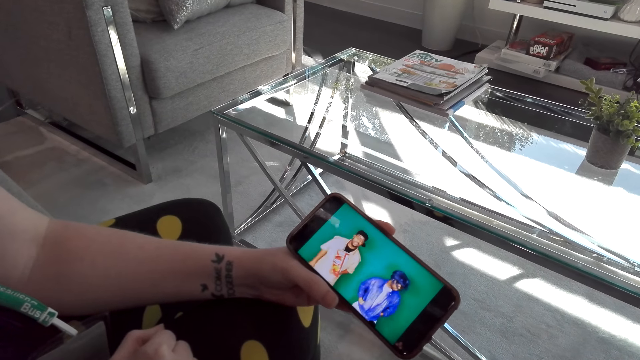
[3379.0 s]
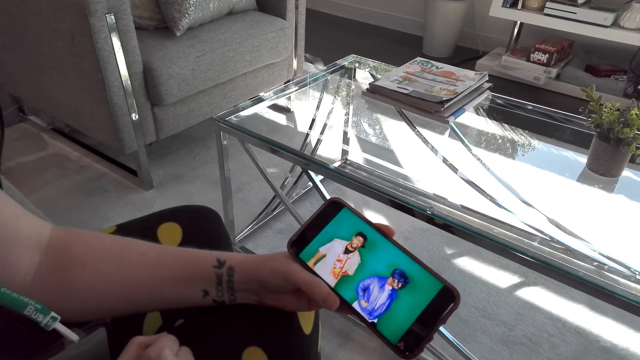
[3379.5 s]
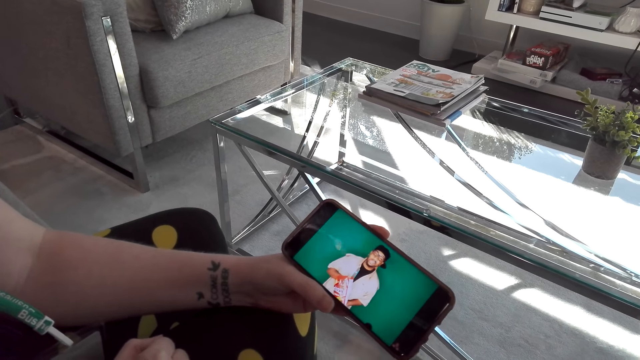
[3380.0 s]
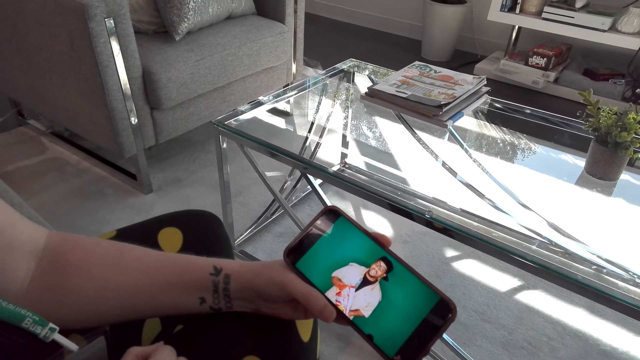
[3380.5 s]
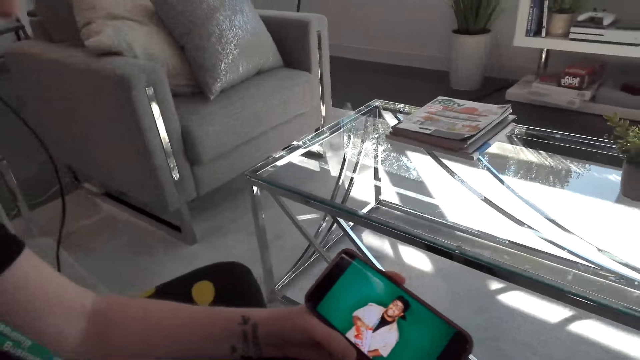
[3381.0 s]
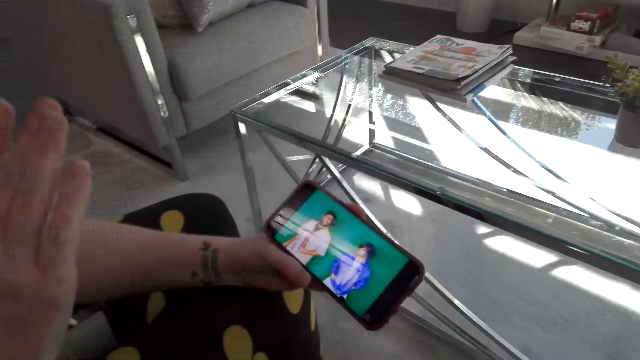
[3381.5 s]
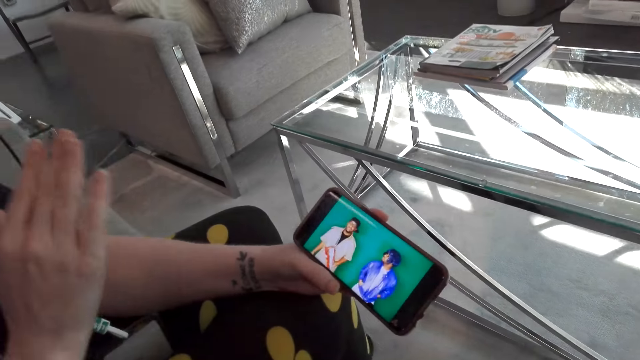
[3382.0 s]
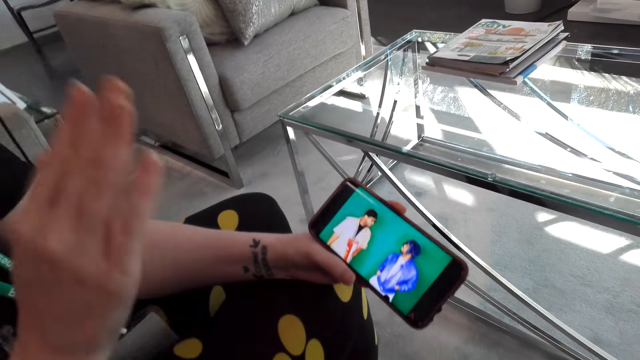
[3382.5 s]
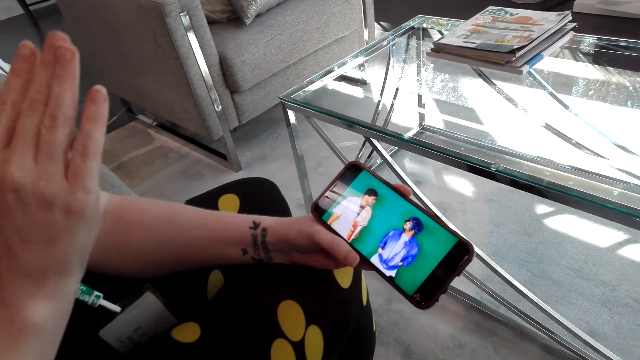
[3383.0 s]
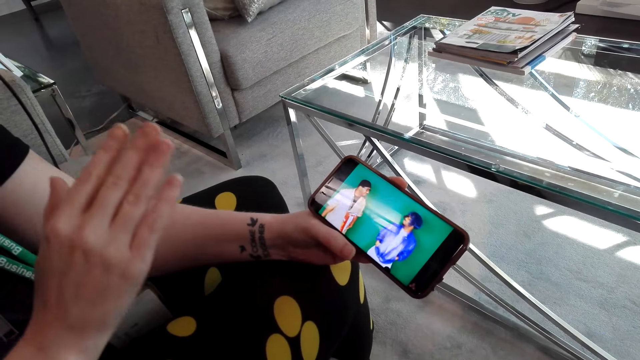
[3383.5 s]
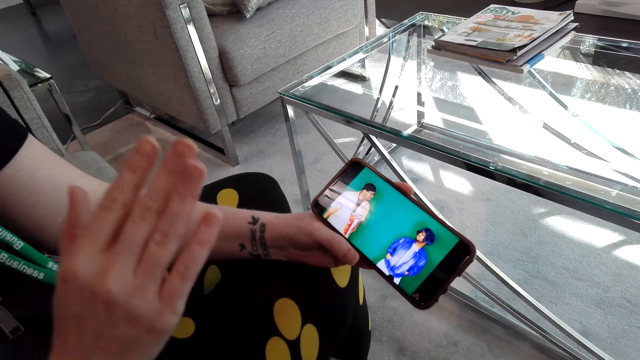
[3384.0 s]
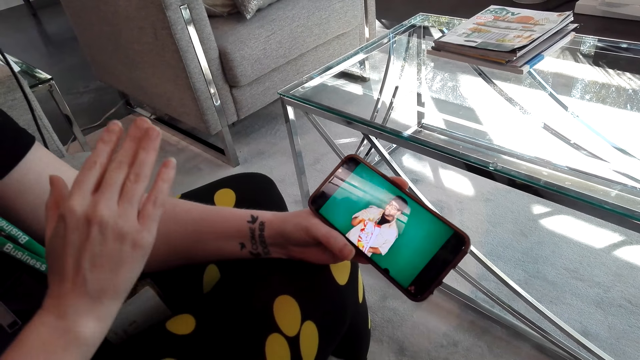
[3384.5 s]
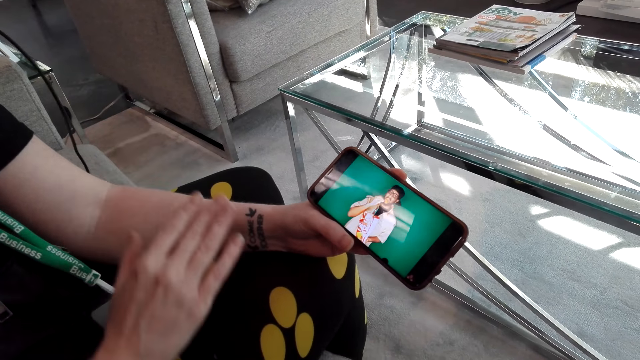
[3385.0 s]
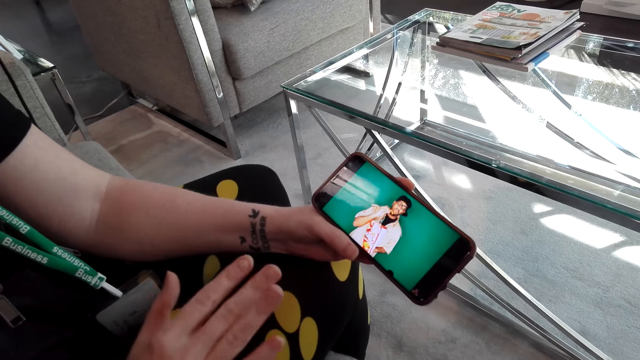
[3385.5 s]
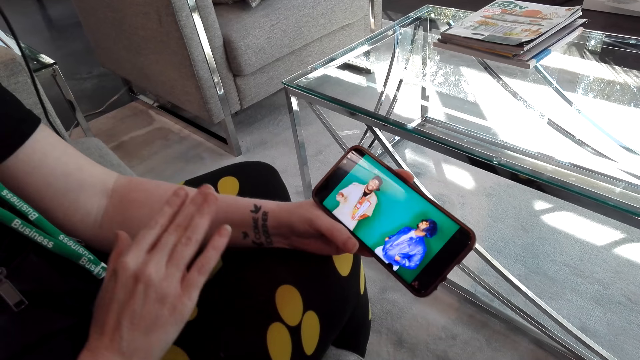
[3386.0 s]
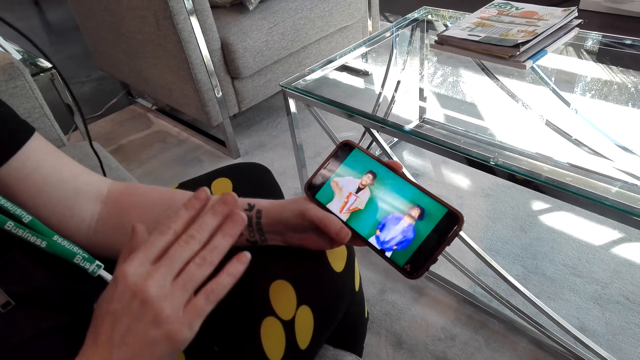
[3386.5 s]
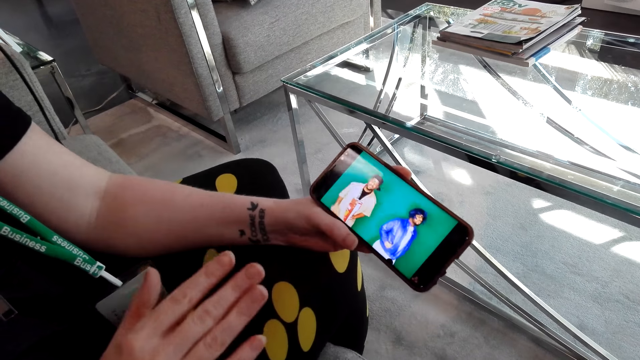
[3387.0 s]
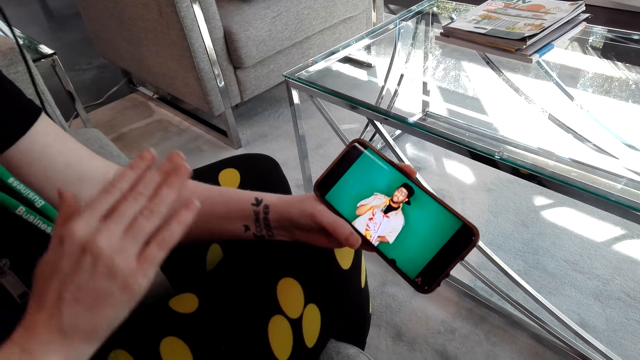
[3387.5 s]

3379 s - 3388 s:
The camera wearer dialogues with a woman. The woman holds the cellphone. The camera wearer and the woman watch a video on the cellphone. The woman moves the hand.

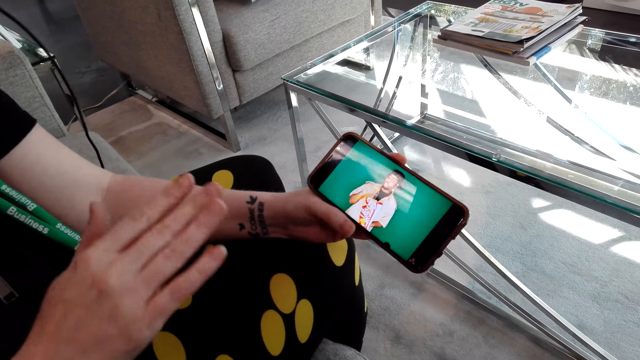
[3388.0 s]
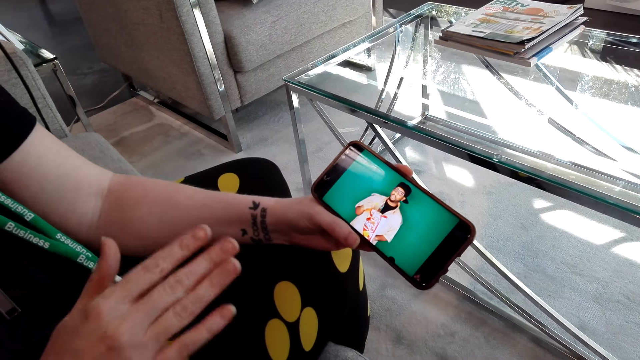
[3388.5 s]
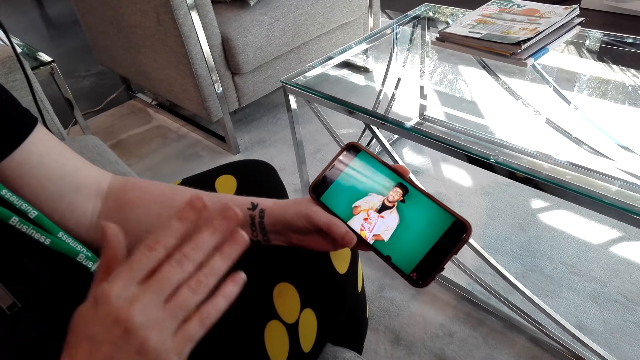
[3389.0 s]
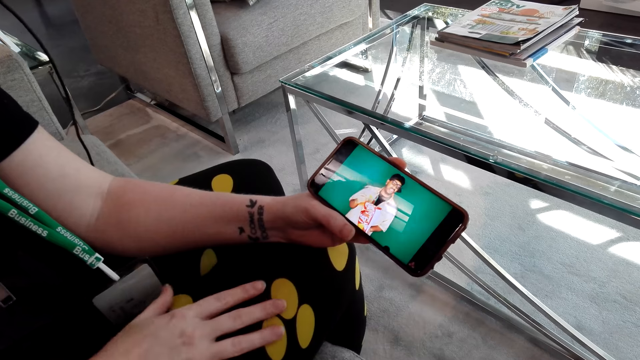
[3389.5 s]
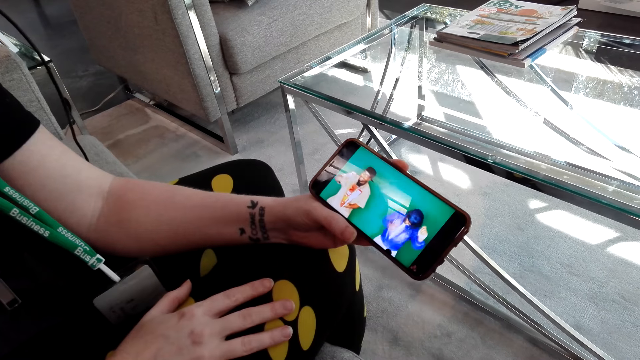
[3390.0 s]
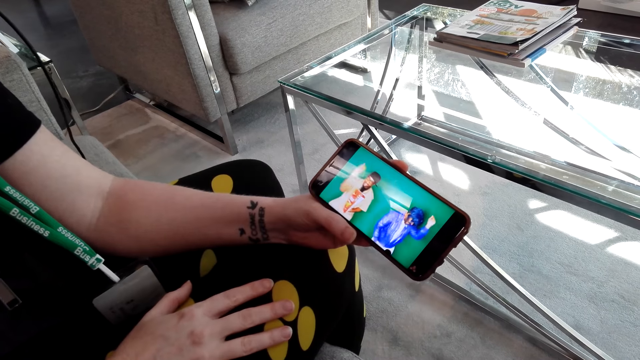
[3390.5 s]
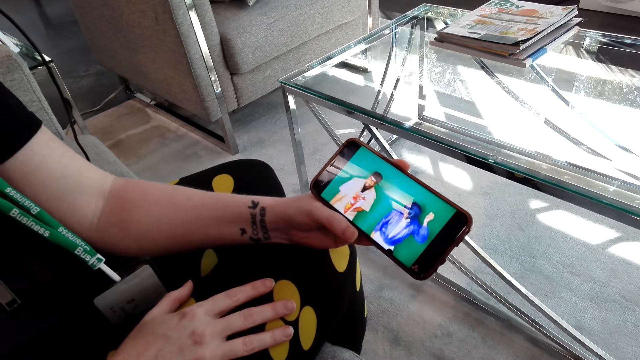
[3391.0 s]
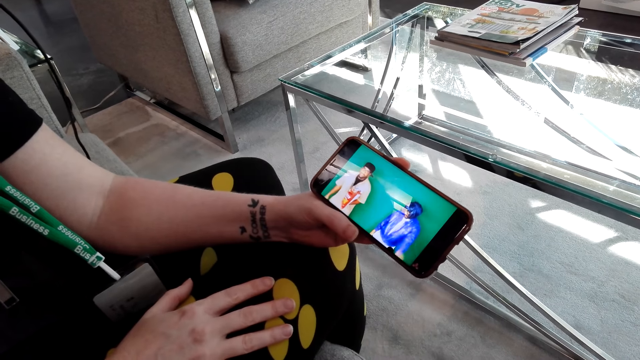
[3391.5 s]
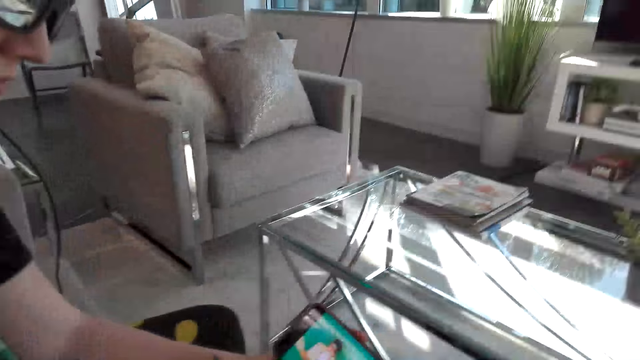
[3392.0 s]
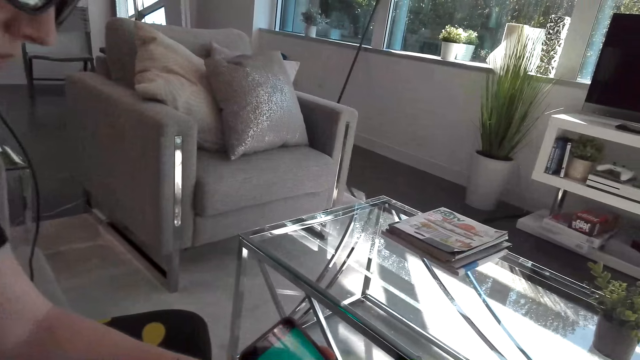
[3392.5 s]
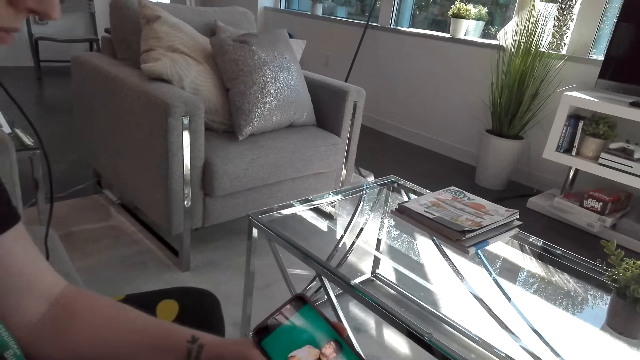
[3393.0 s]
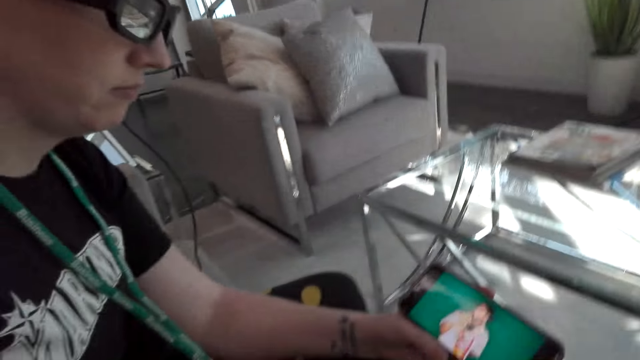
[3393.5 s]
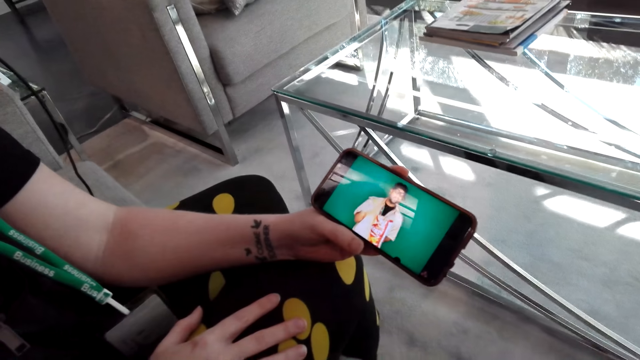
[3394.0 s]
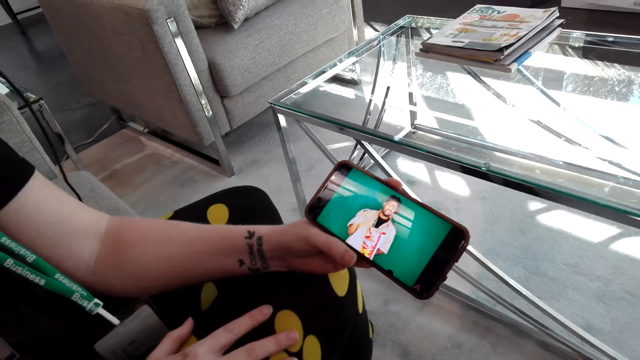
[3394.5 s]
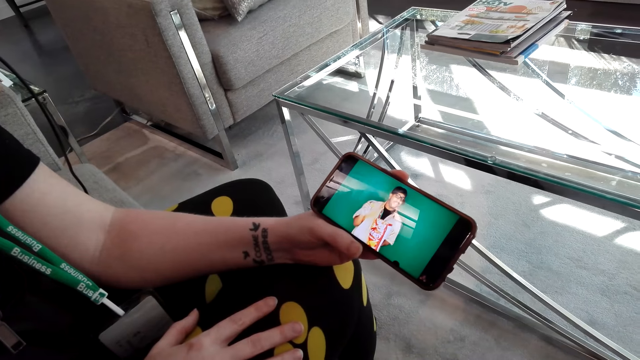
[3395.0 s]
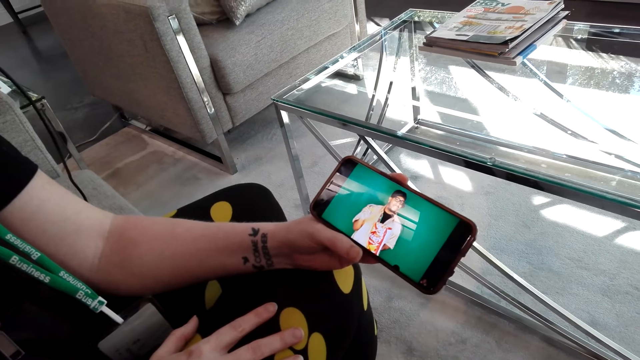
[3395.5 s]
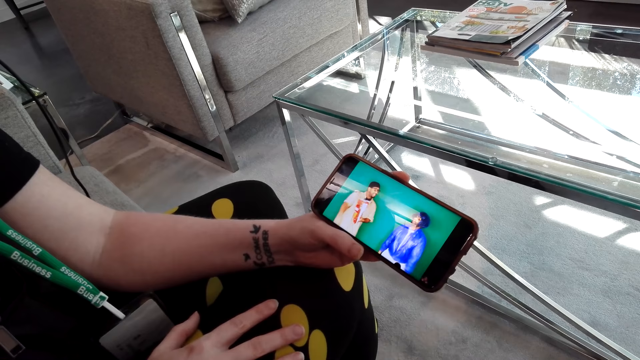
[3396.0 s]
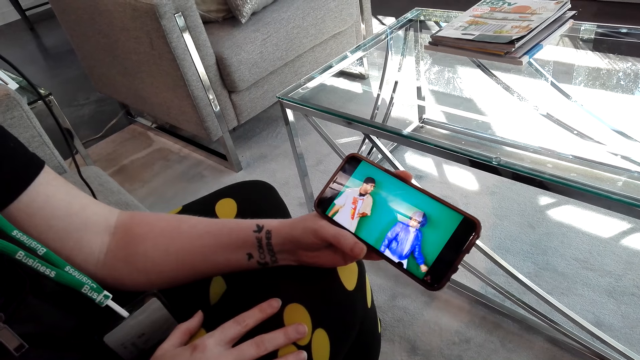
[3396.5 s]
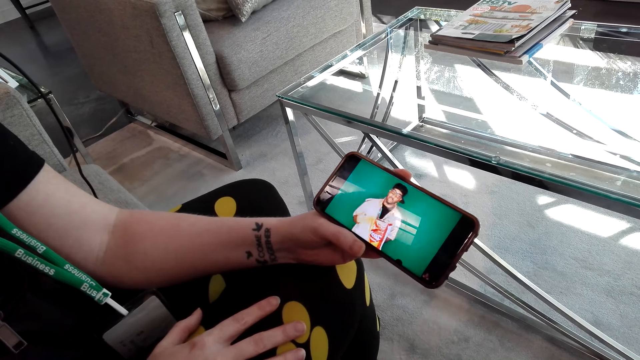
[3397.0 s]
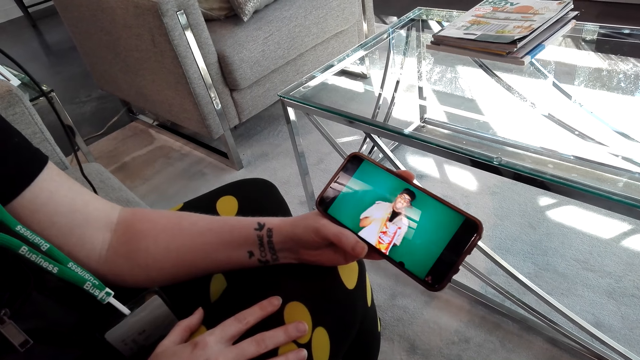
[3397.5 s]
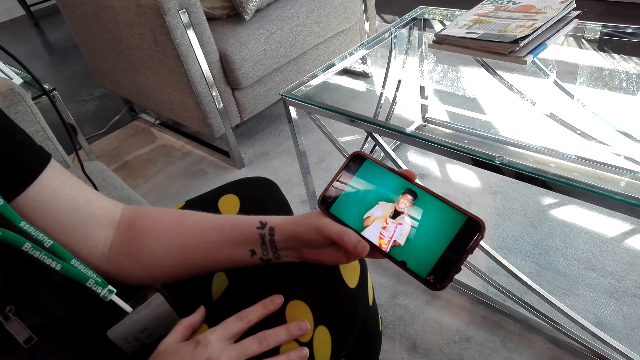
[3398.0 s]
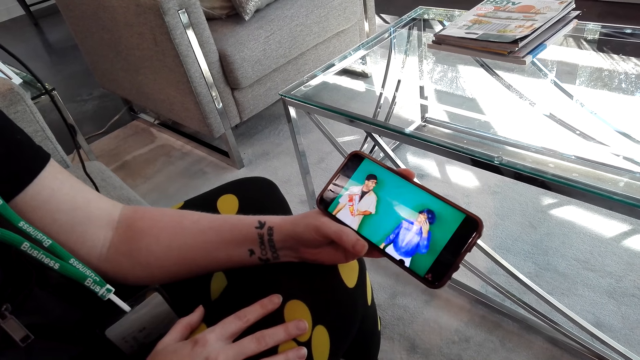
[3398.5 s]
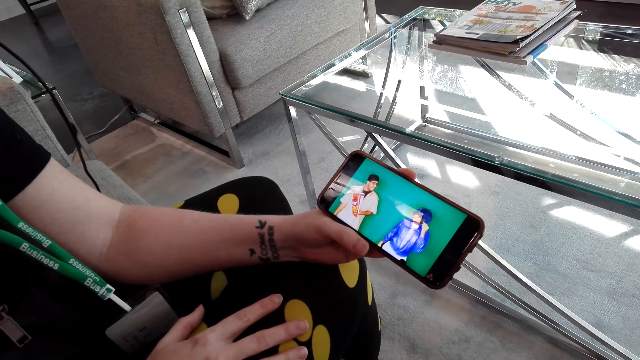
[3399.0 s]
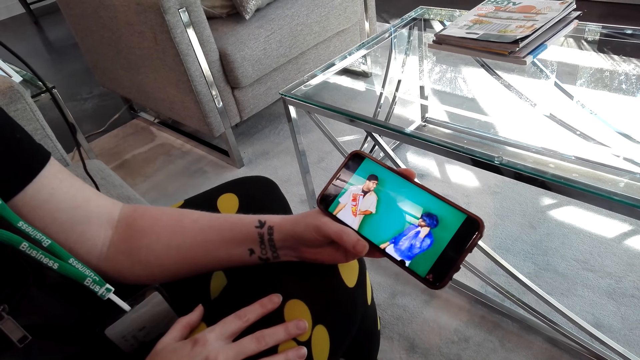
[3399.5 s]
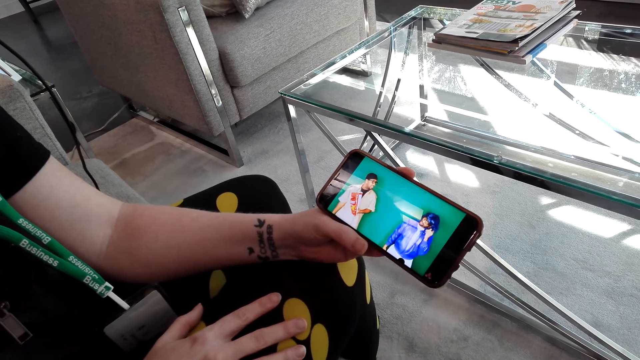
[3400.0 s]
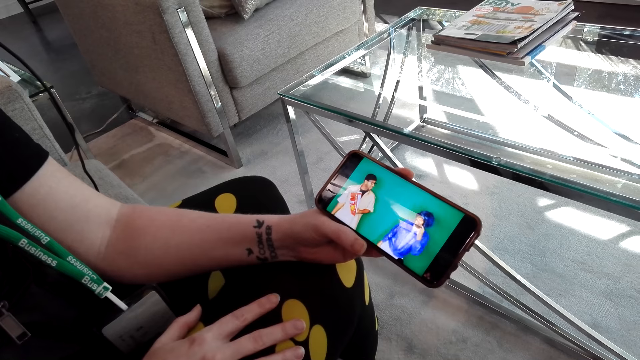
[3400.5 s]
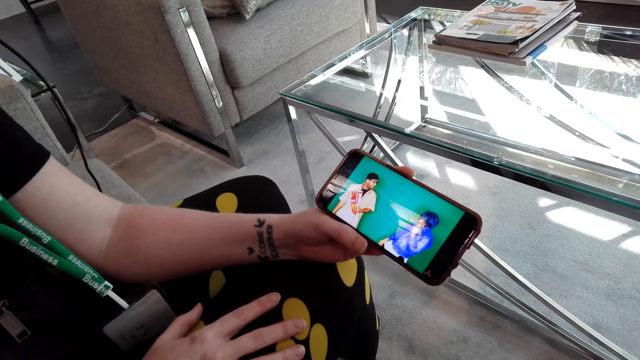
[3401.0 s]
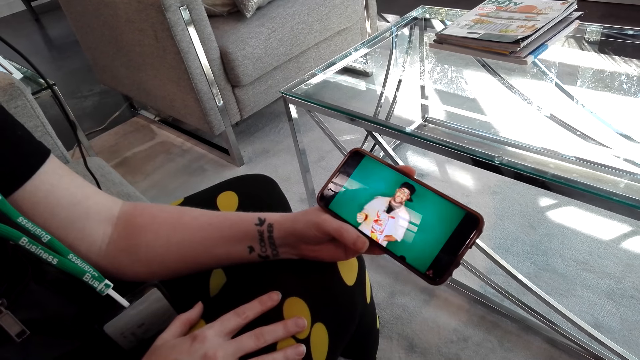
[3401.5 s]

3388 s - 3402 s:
A woman puts the hand on the lap. The camera wearer and the woman watch a video on the cellphone. The woman holds the cellphone.
